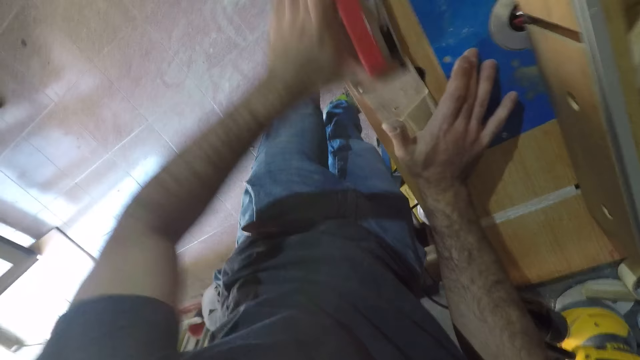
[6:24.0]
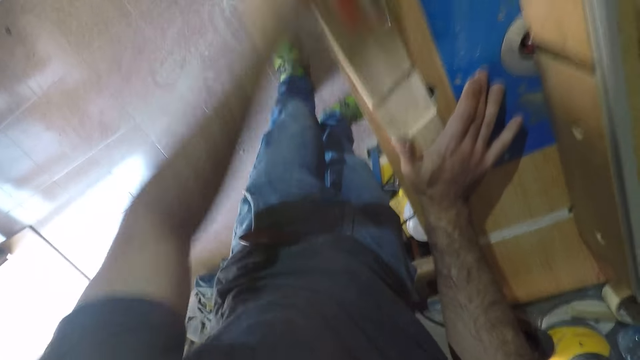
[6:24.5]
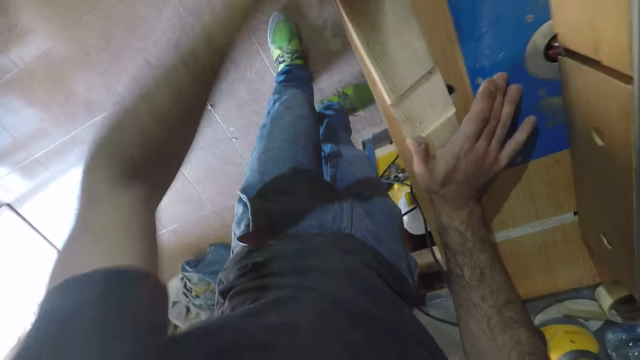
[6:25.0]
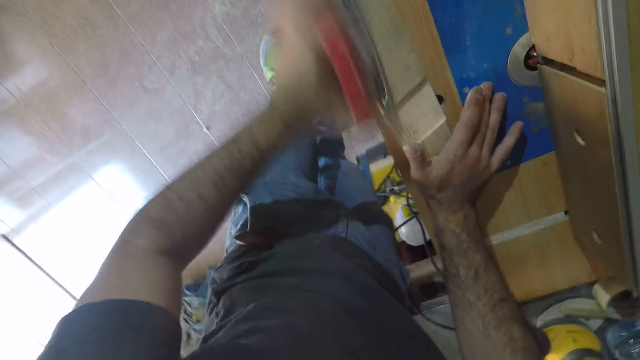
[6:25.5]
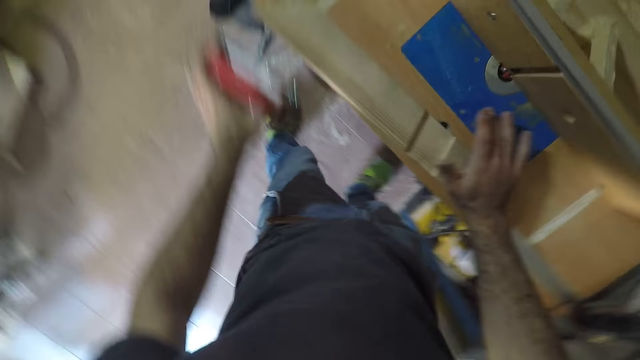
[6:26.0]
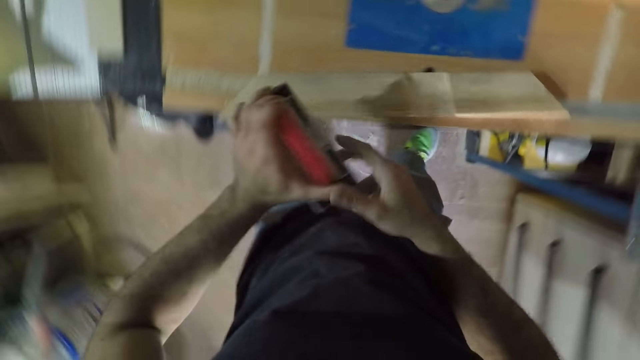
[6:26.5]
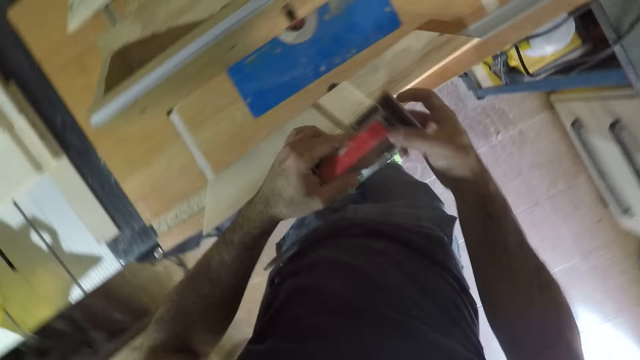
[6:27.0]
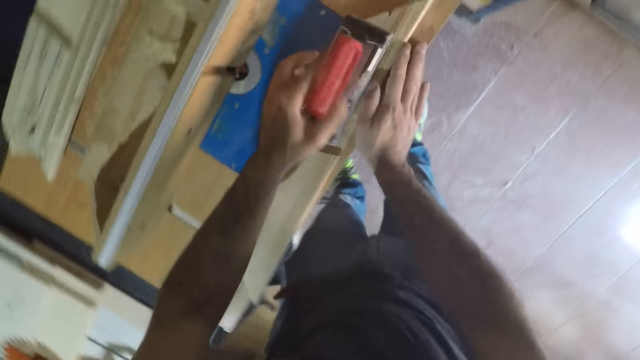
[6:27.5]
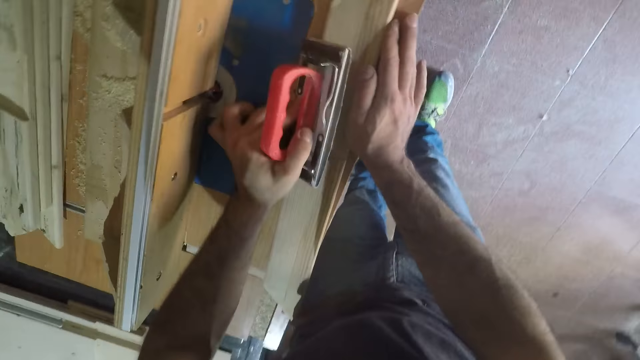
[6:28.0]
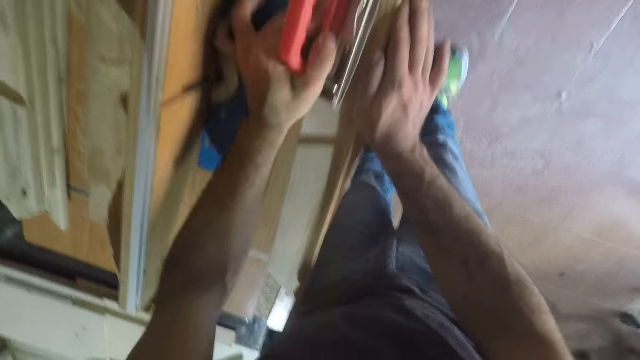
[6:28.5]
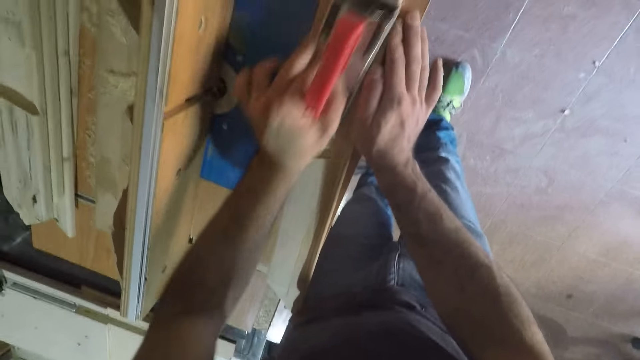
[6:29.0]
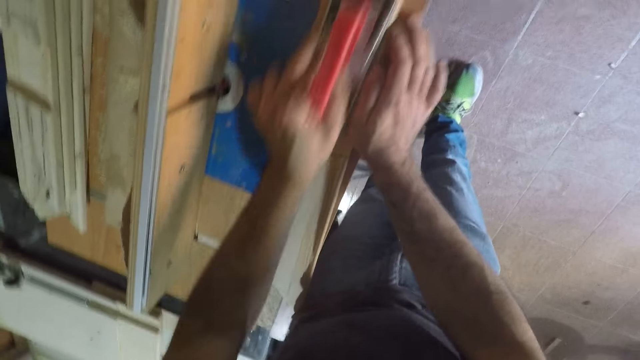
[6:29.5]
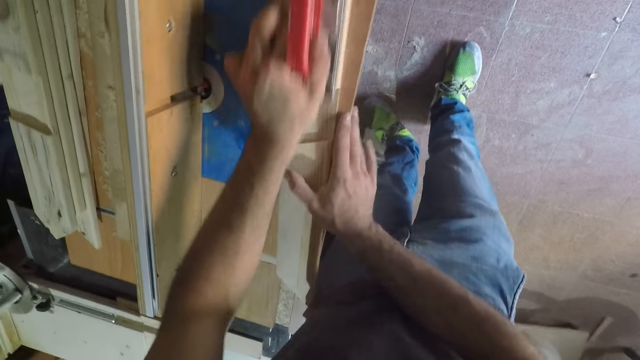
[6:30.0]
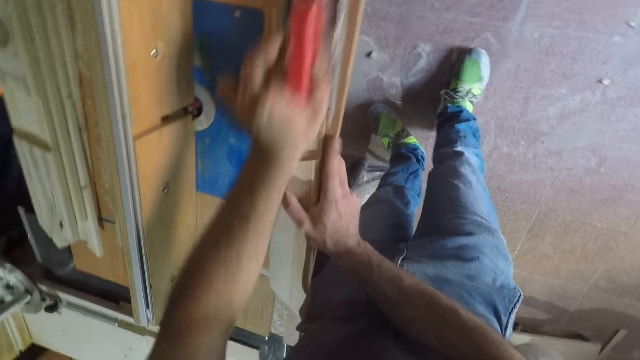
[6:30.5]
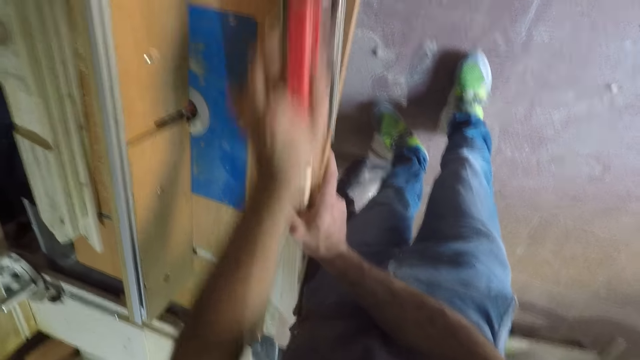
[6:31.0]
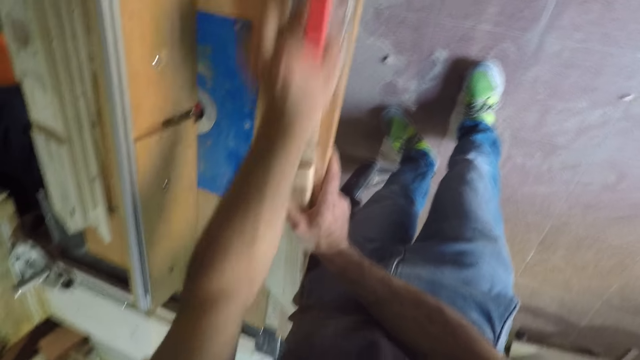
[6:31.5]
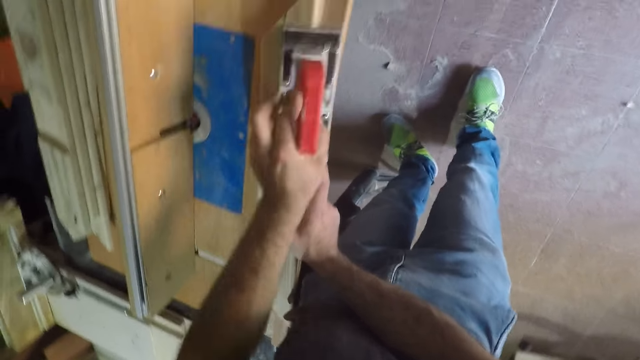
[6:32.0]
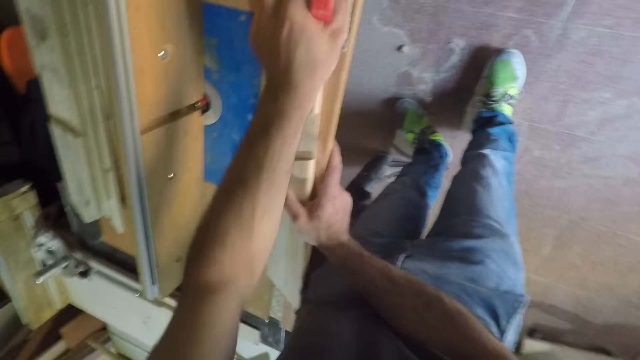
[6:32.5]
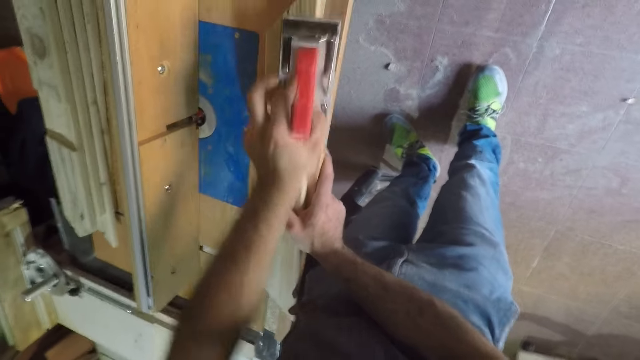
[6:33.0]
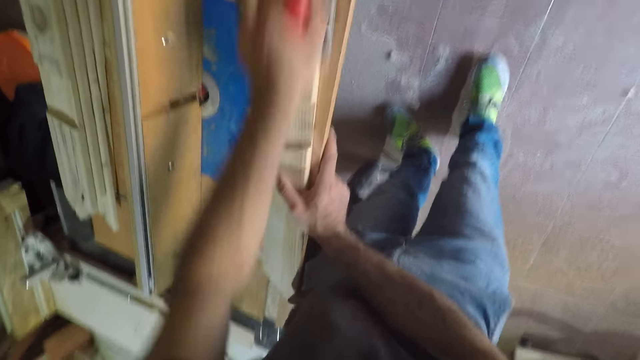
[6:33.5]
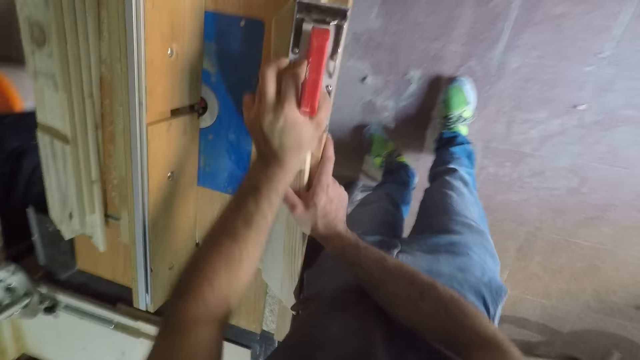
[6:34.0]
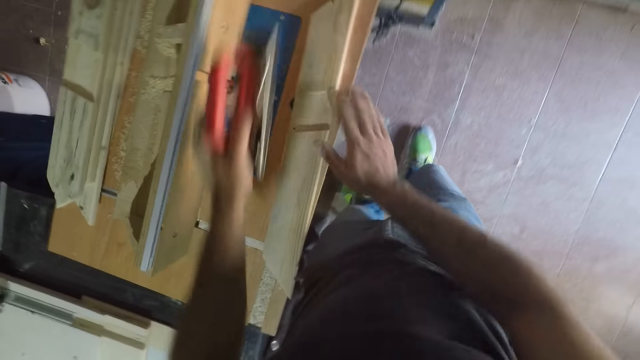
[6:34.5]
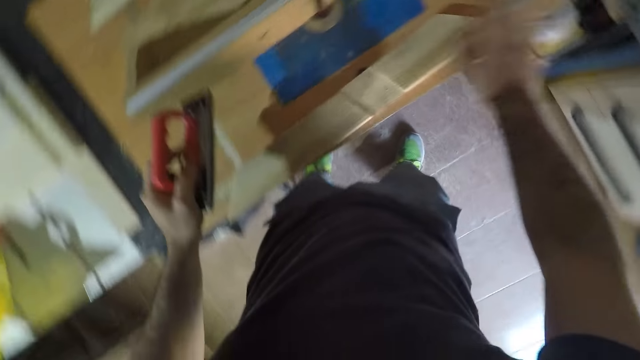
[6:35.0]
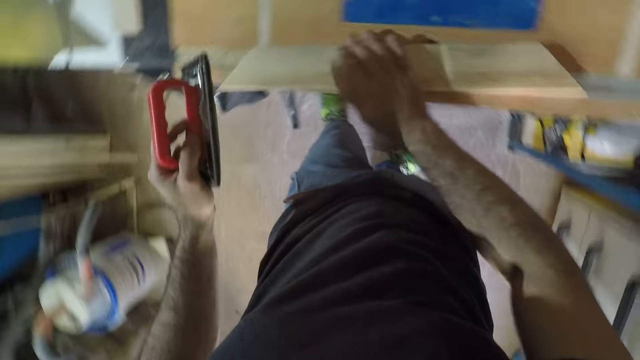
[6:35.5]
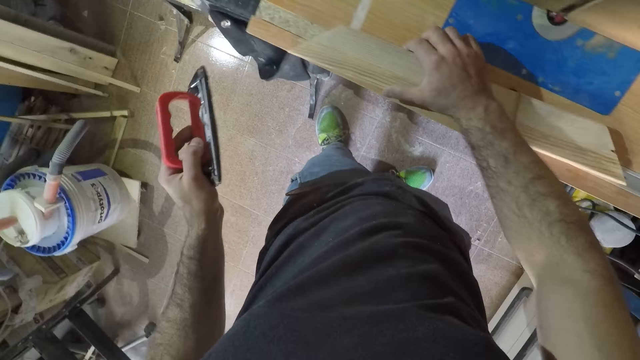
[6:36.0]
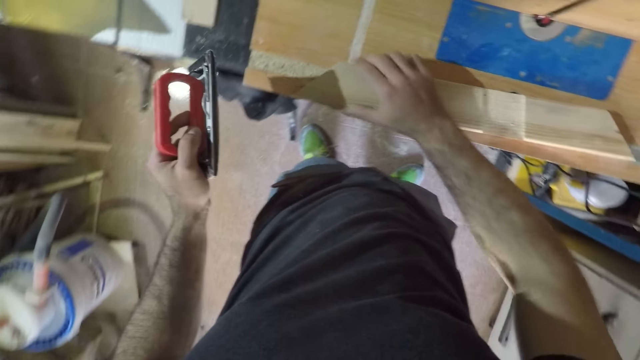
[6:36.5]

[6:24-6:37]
The camera wearer stops scrubbing the piece of wood. He adjusts the hand sander on his left hand, with his right hand. He scrubs the piece of wood. He continues to smoothen the wood with the hand sander, on a table. He smoothens the wood with the right hand sander, on the table. He stops scrubbing the piece of wood and touches the piece of wood with the right hand.

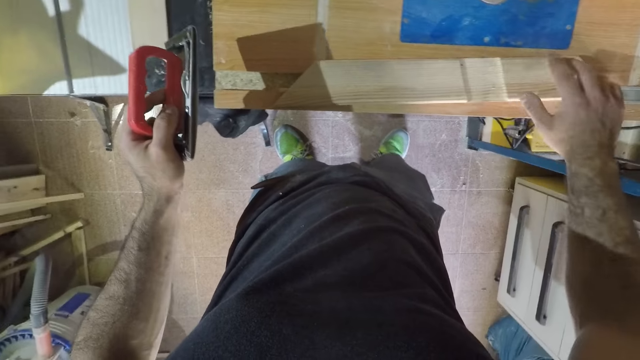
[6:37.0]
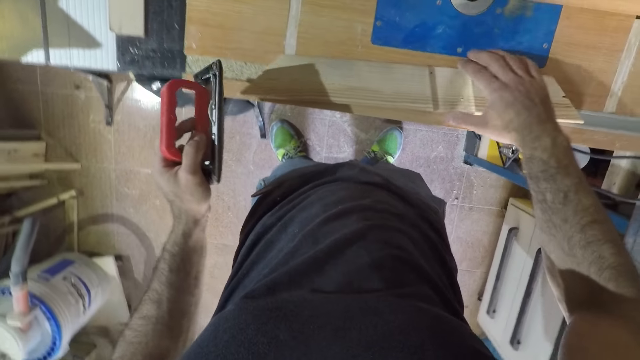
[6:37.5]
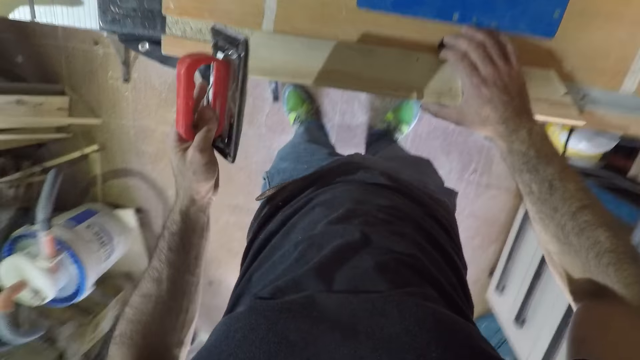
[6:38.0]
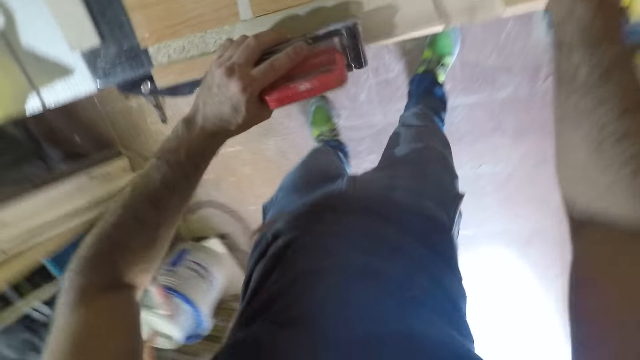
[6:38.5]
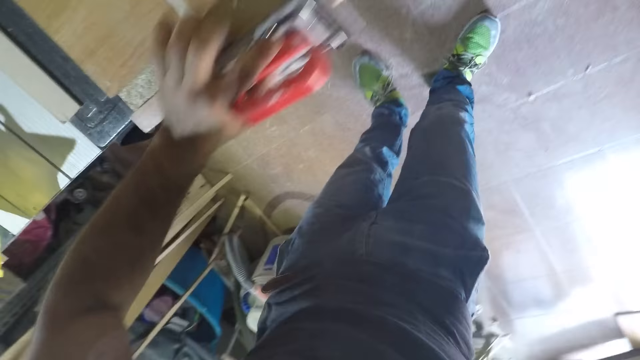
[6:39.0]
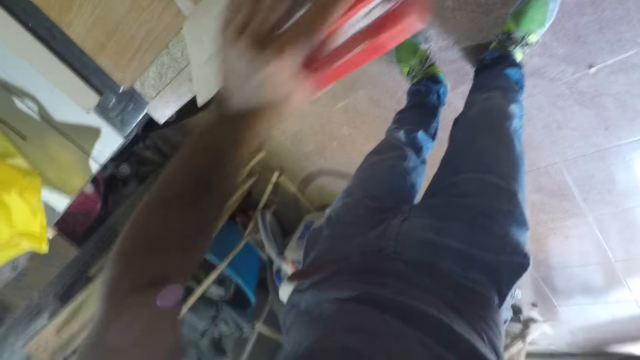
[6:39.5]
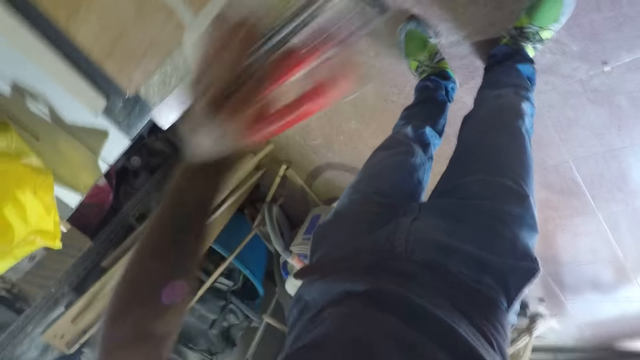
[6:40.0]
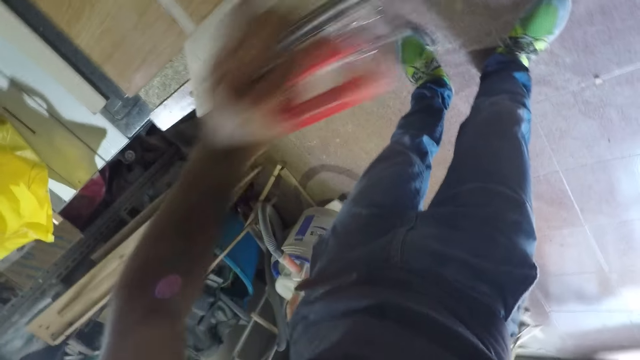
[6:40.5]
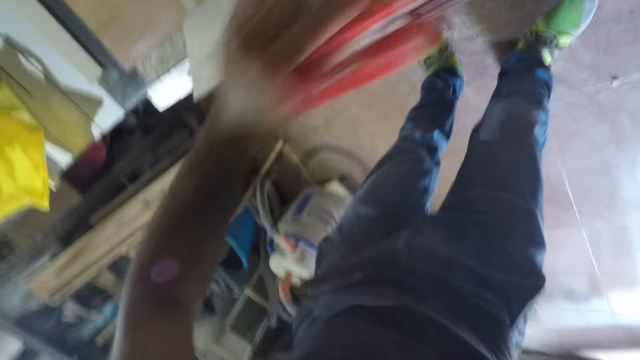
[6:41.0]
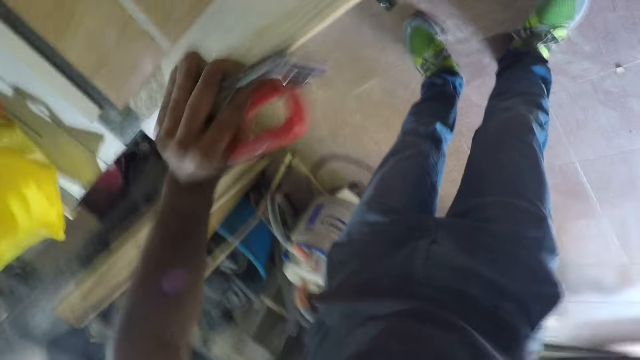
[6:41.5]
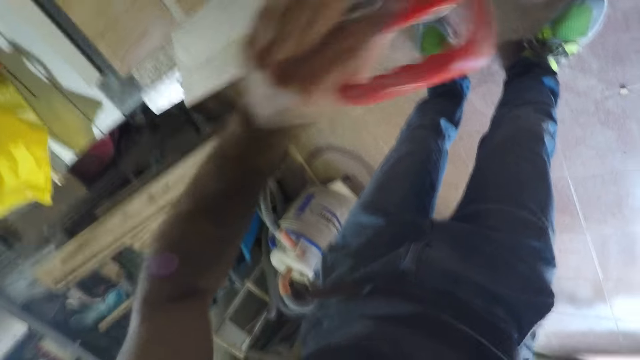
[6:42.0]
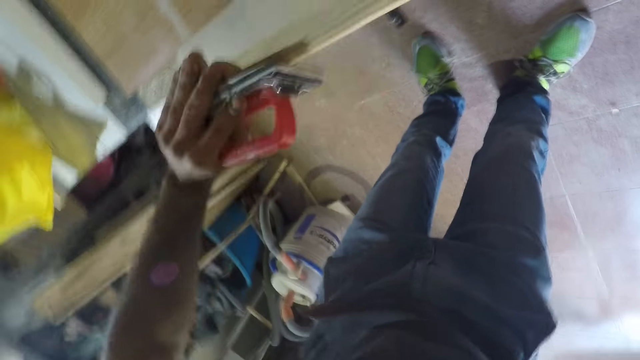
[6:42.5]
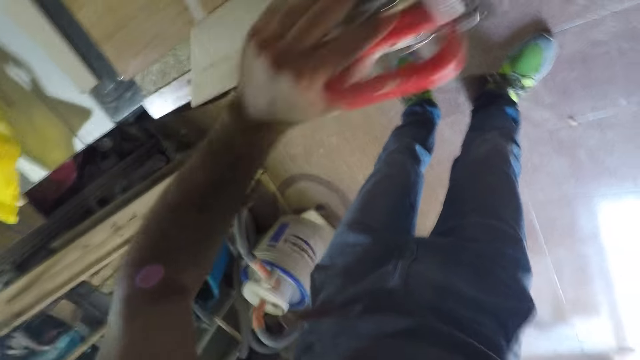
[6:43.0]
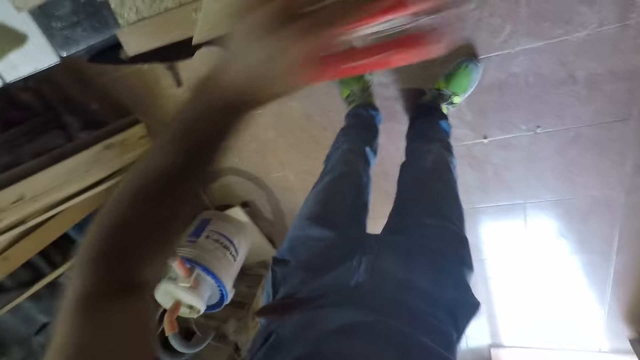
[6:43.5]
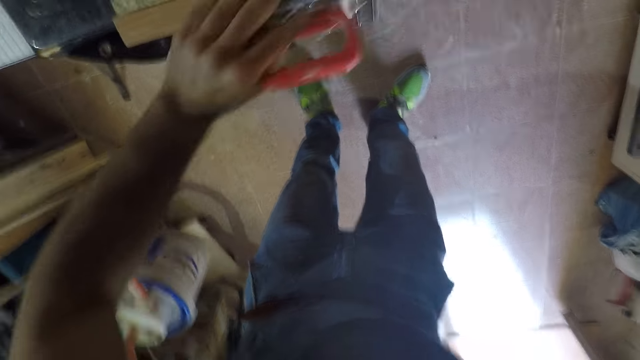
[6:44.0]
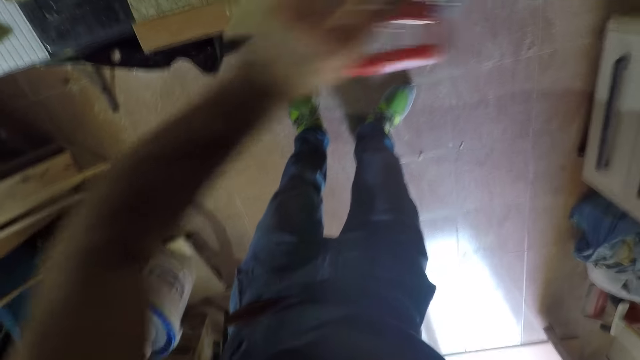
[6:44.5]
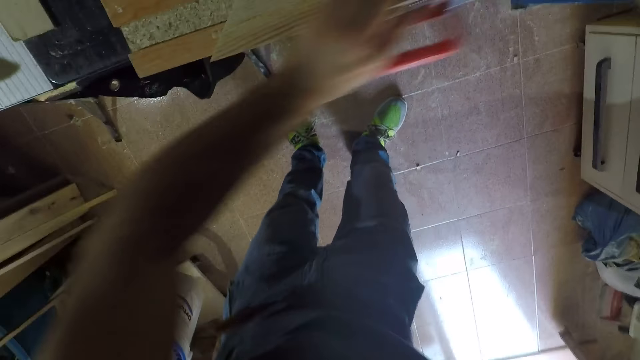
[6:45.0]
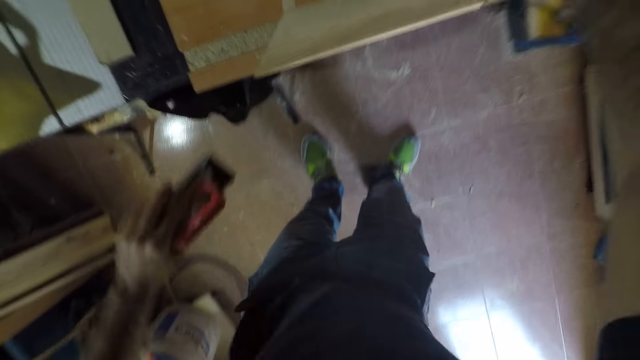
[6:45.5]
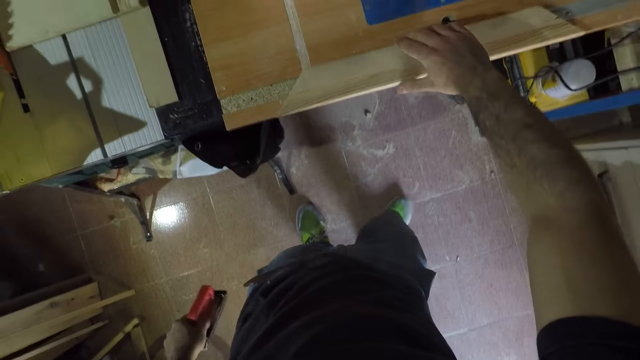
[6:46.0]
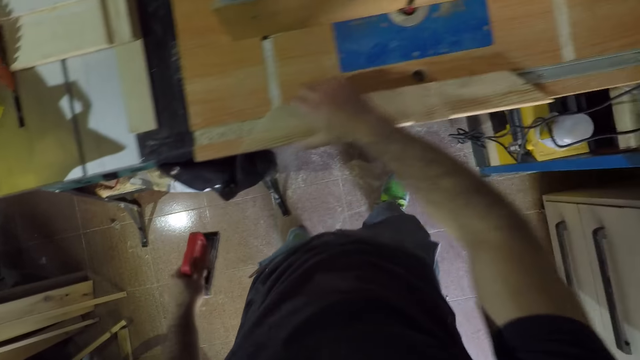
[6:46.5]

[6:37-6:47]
The camera wearer continues to smoothen the wood with the hand sander, on a table. They stop scrubbing the piece of wood and touch the piece of wood with the right hand.
